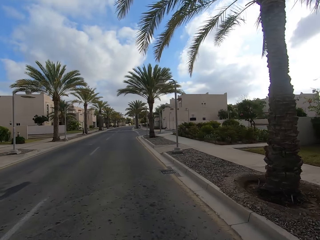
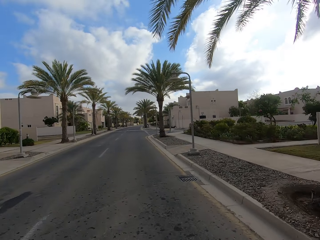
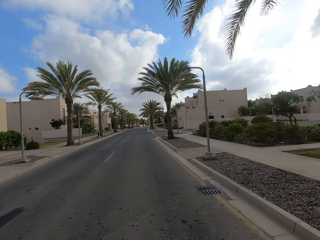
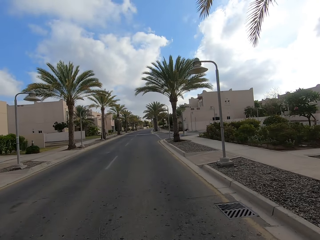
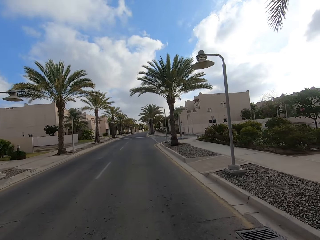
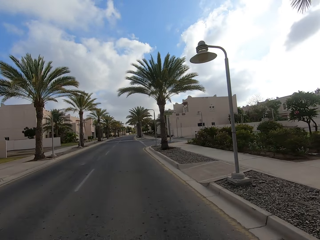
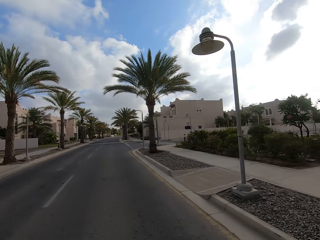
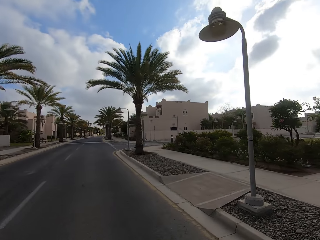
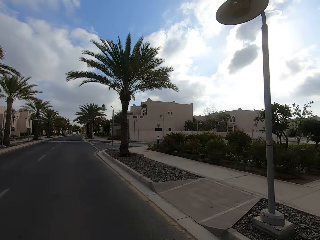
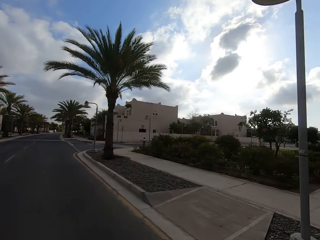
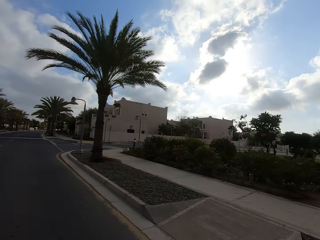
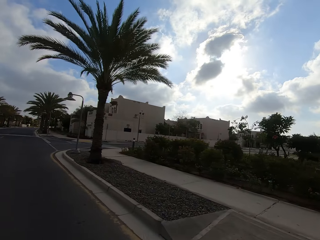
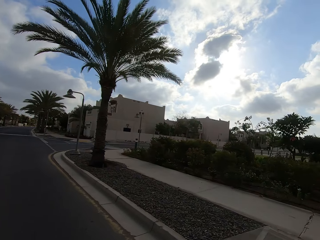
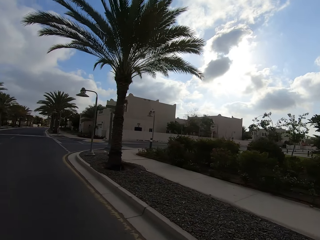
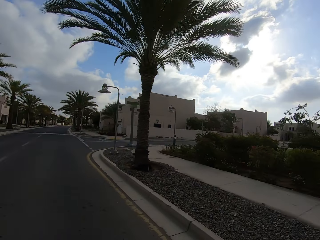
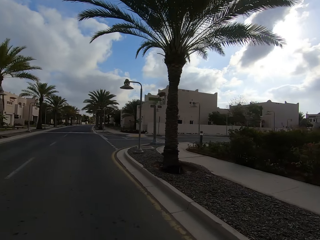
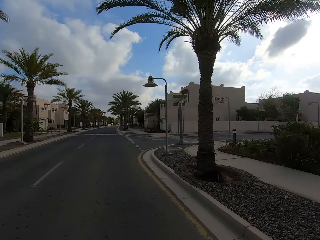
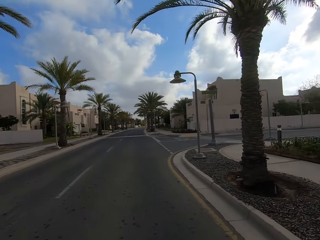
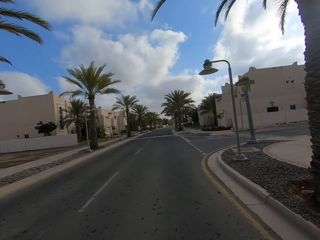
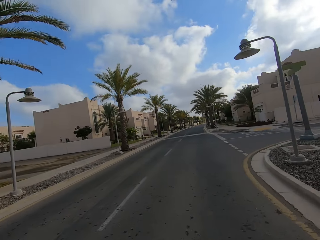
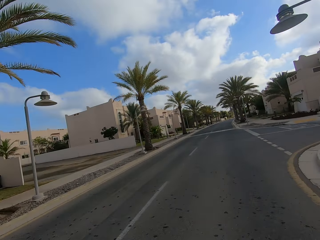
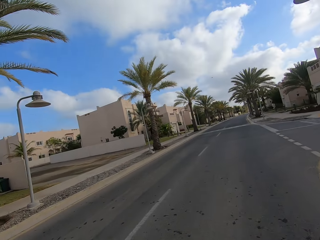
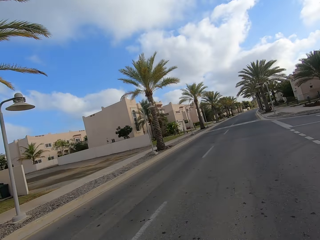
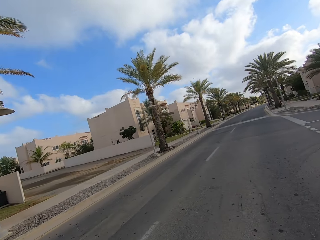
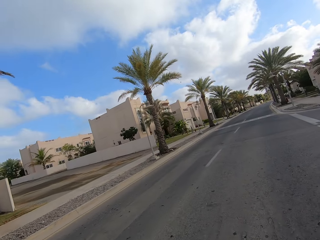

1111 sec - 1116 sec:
The camera wearer looks around.

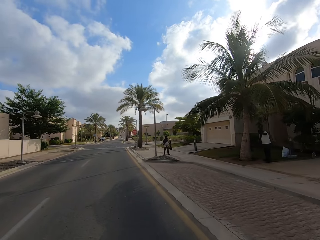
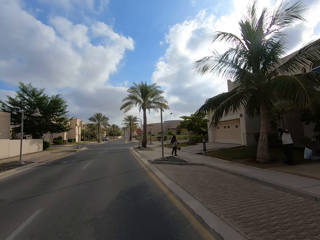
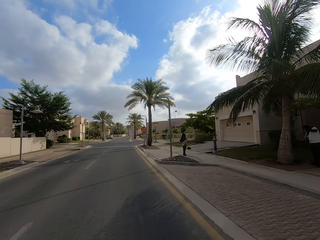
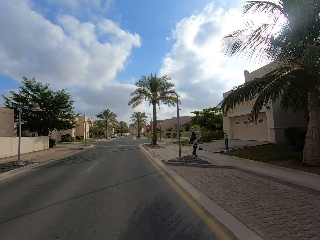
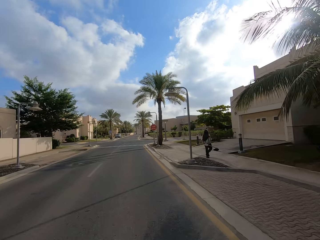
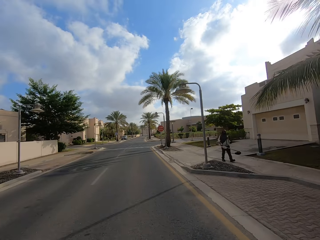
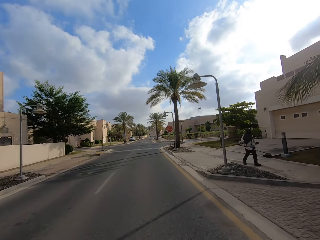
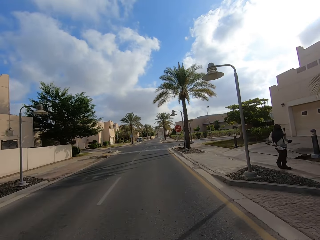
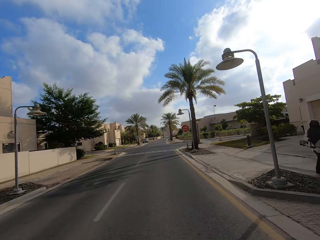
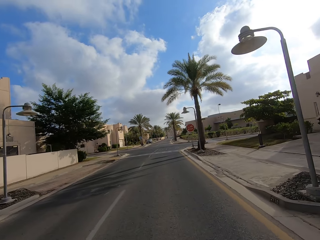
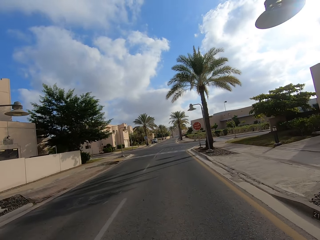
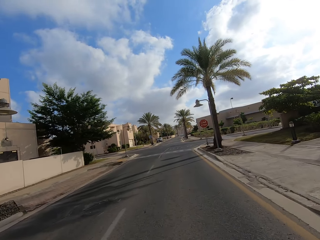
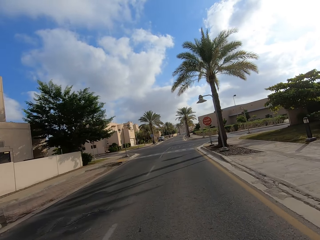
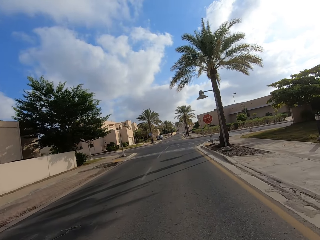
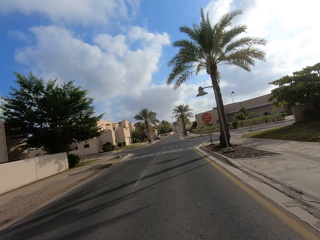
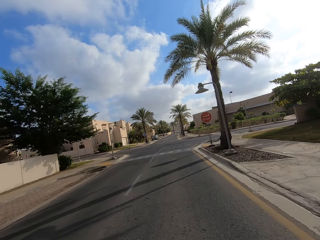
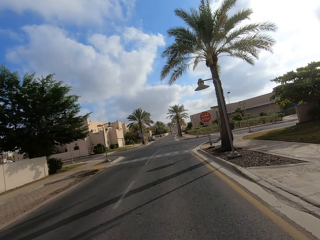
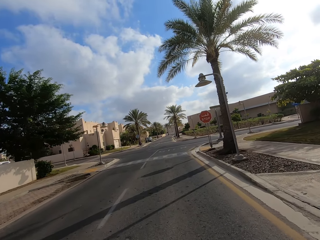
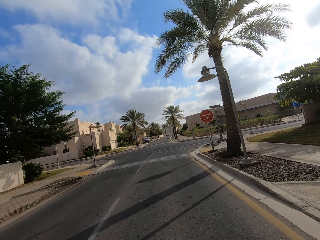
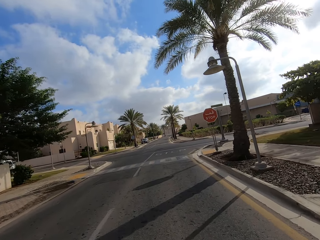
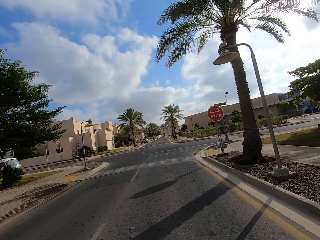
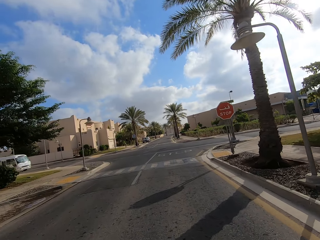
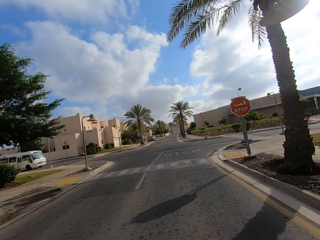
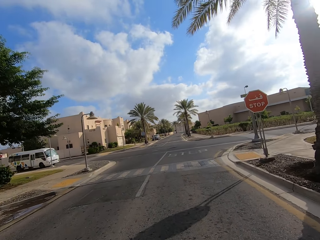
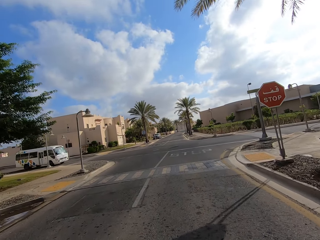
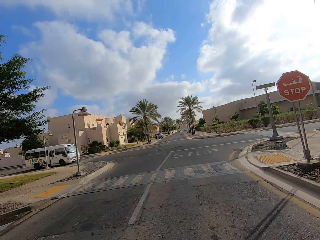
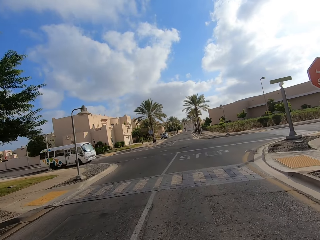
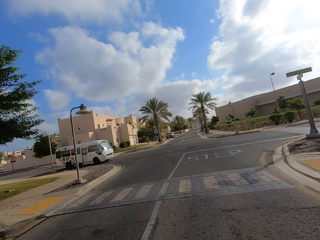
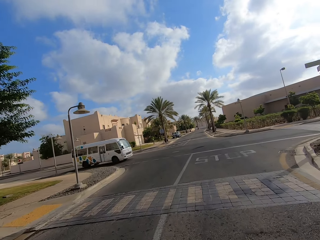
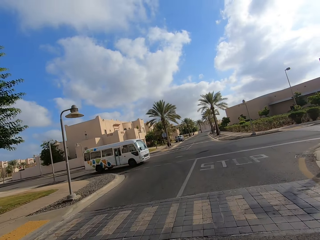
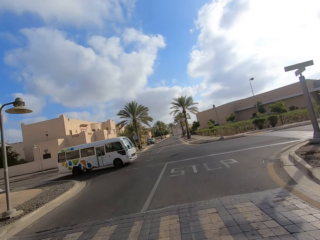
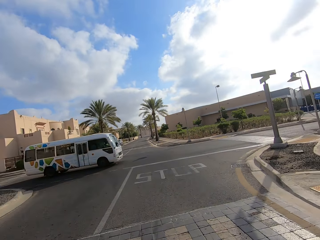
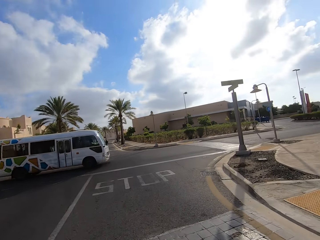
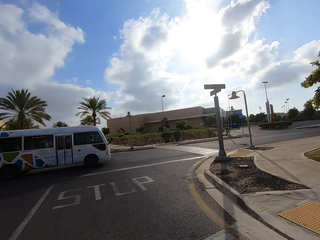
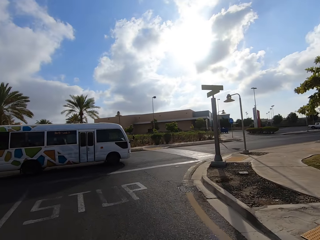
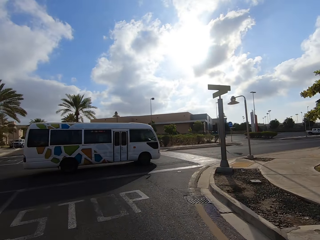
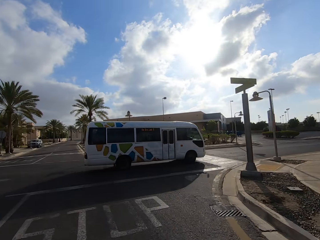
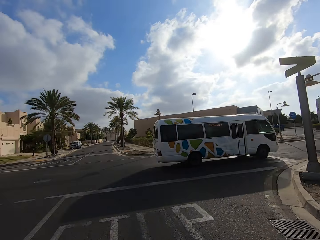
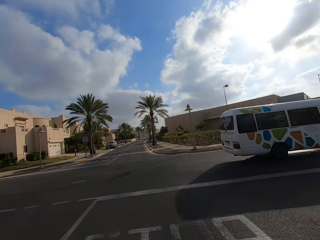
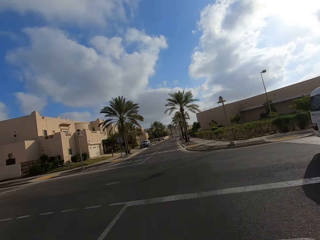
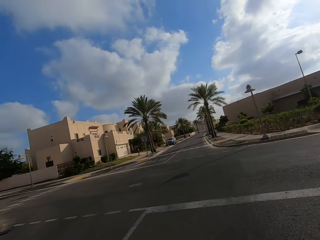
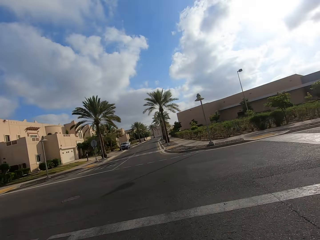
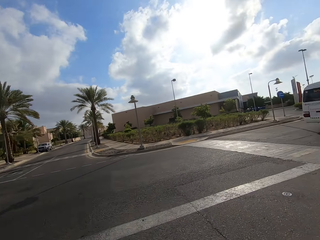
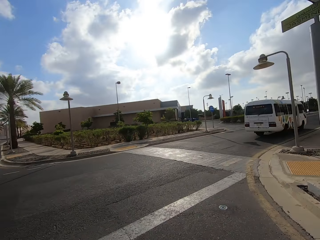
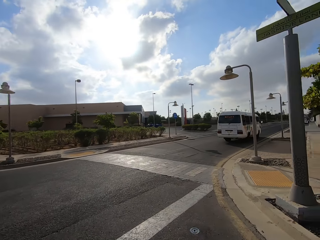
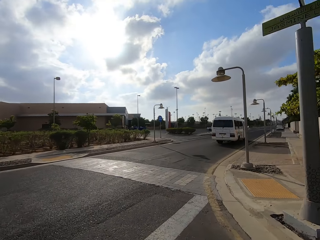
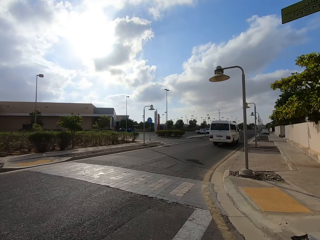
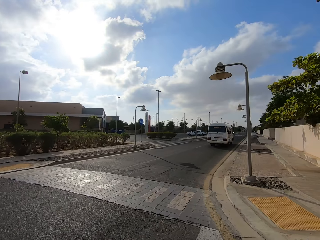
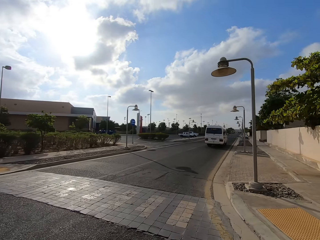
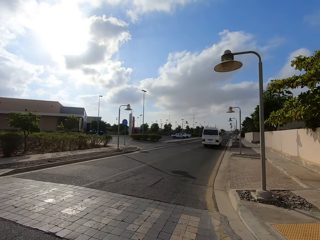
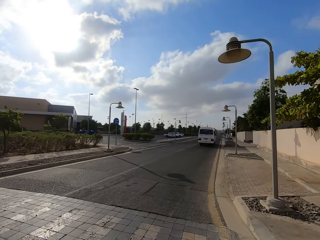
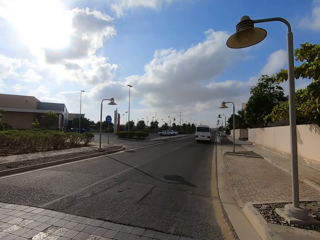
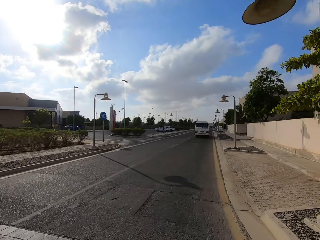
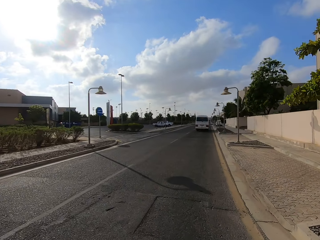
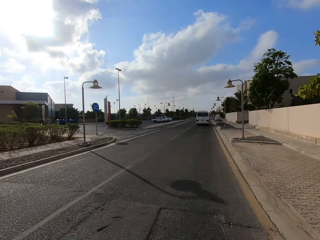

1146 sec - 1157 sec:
The camera wearer drives past a person. They see a bus driving across.

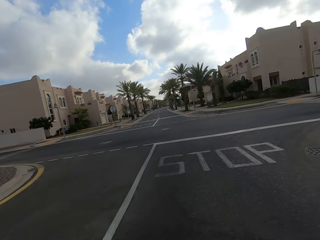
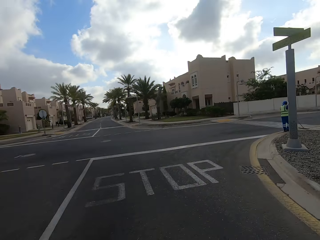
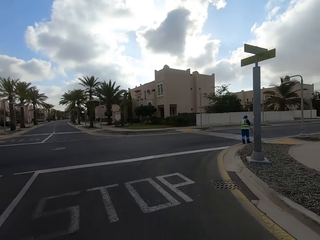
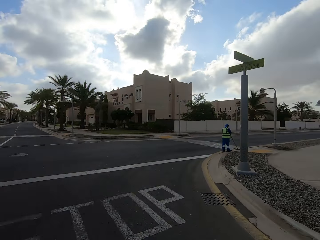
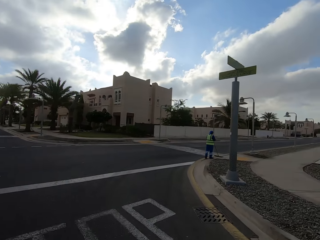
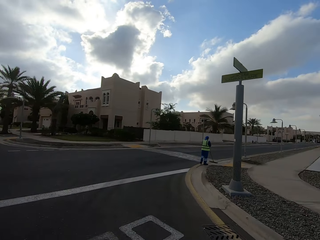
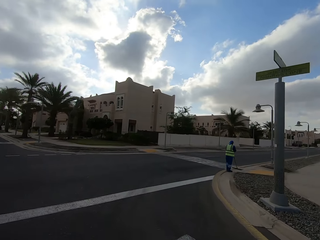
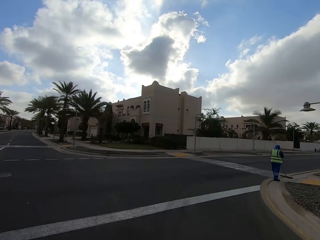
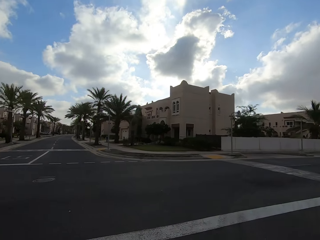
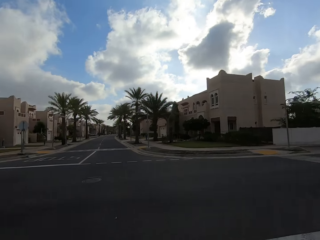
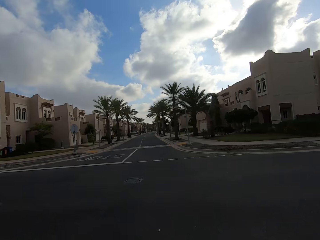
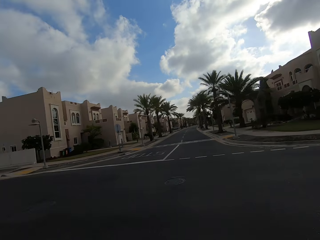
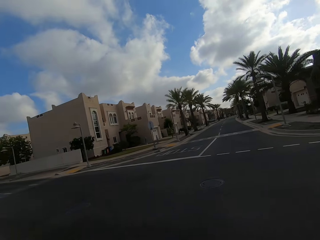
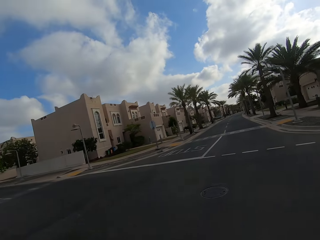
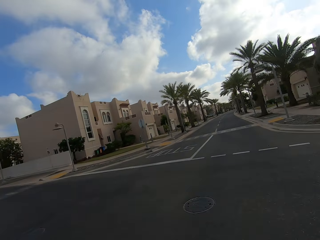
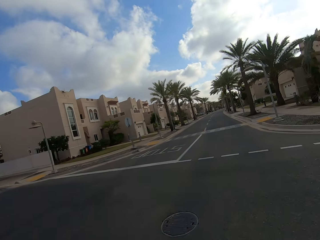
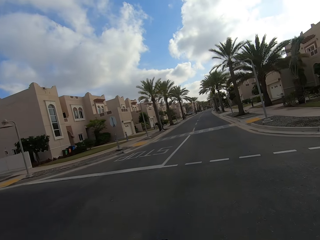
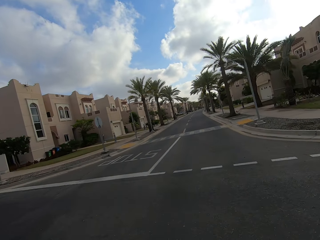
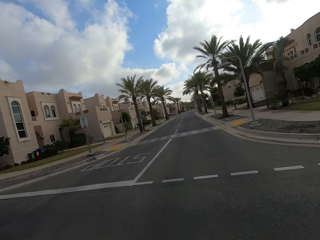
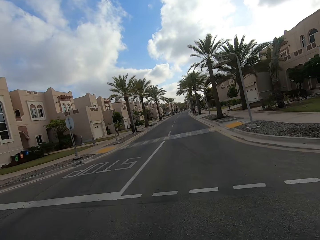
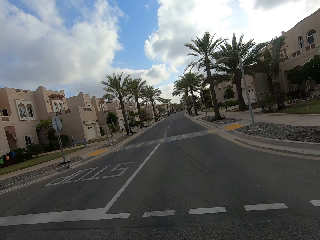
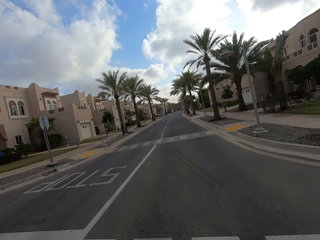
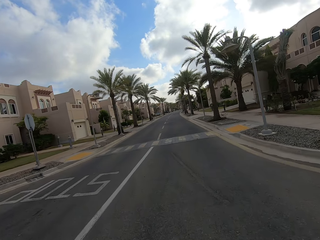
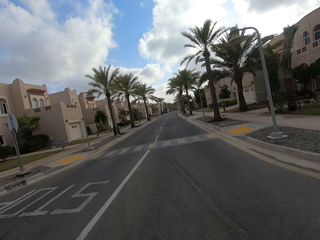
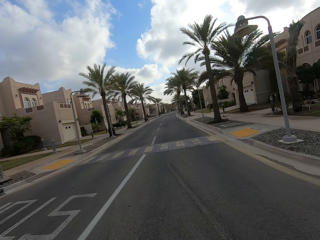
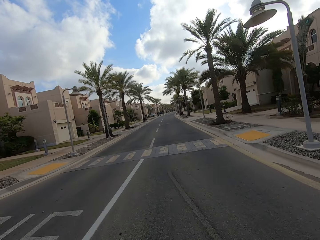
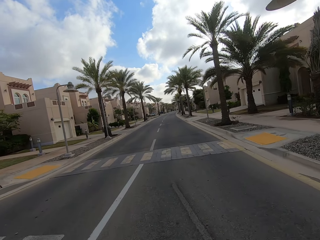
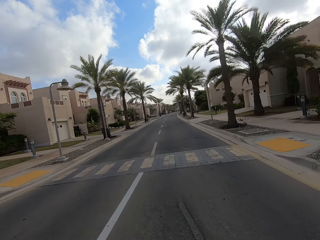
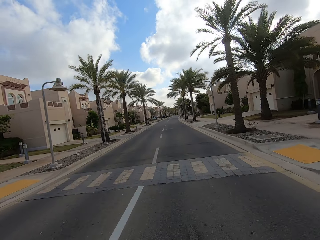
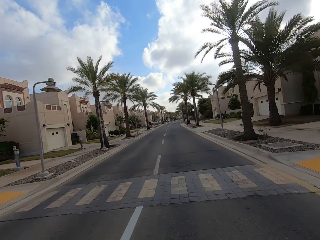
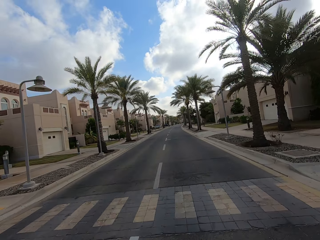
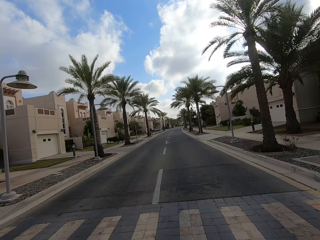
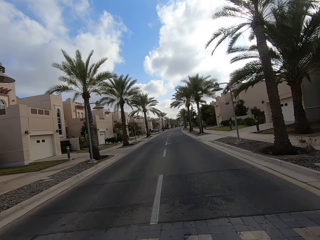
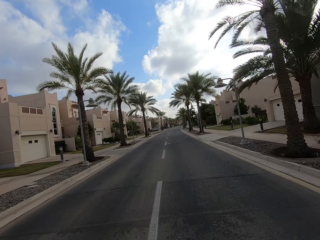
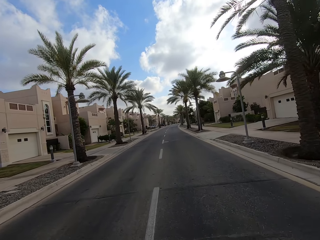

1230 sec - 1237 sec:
The camera wearer drives around.
